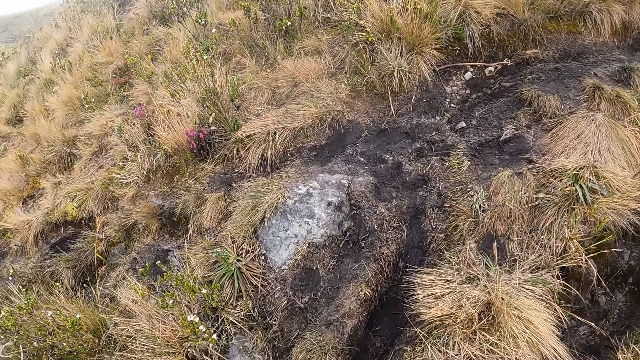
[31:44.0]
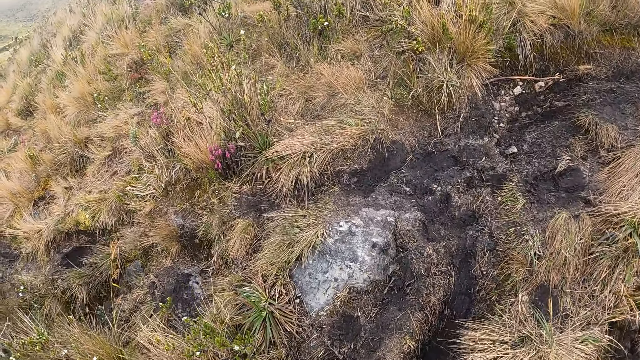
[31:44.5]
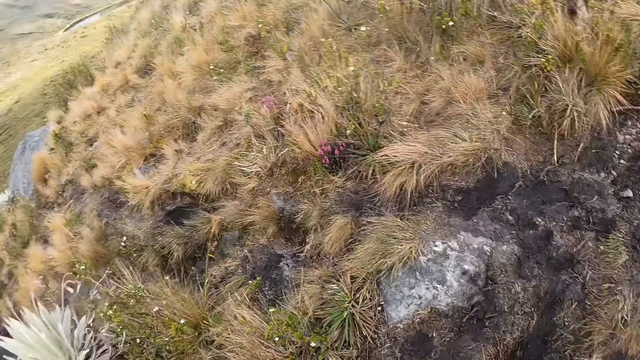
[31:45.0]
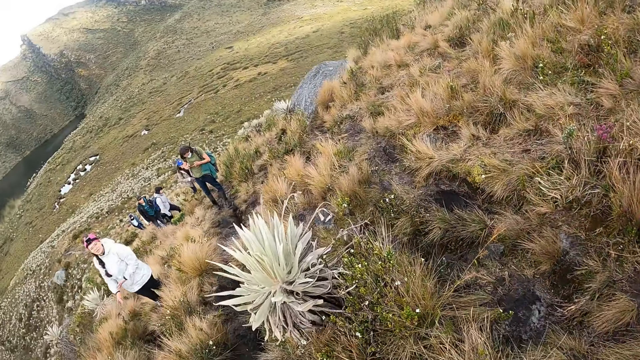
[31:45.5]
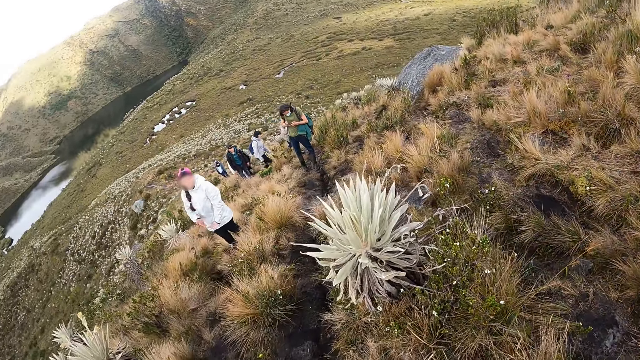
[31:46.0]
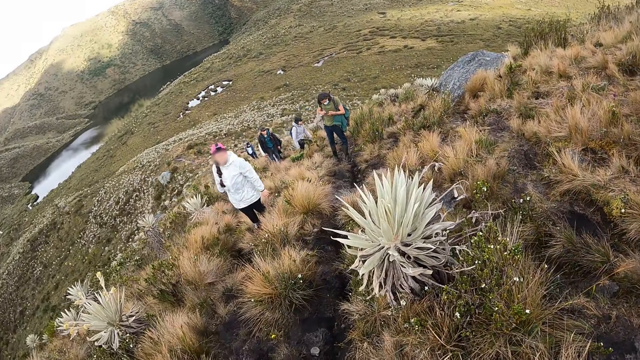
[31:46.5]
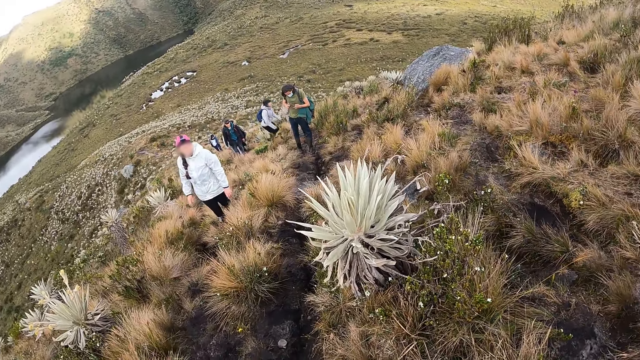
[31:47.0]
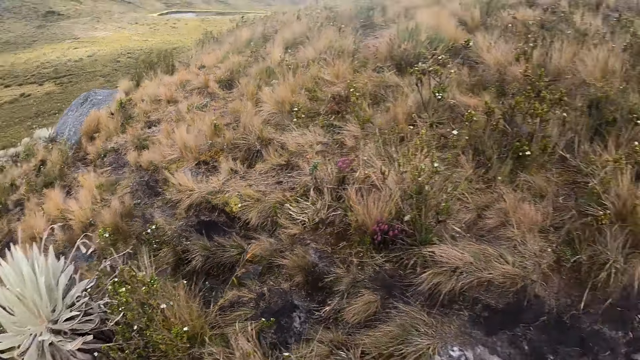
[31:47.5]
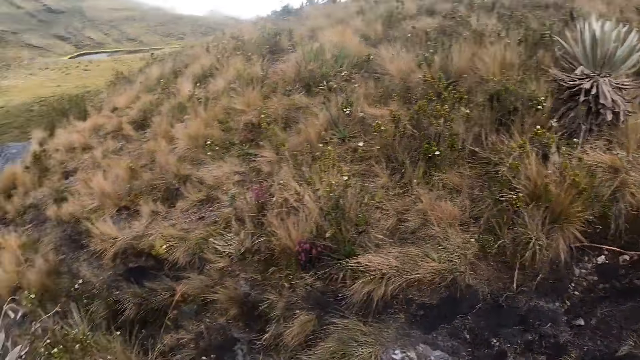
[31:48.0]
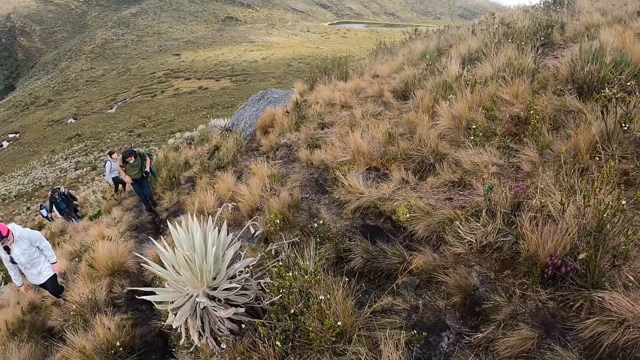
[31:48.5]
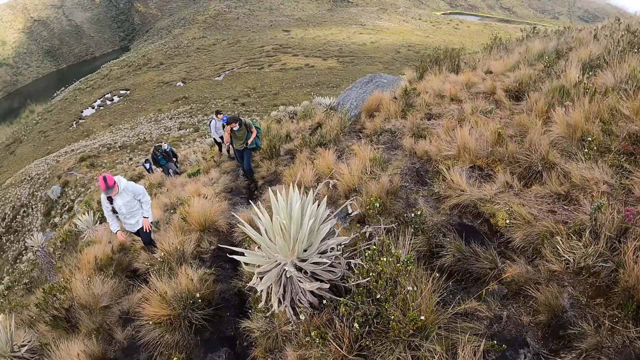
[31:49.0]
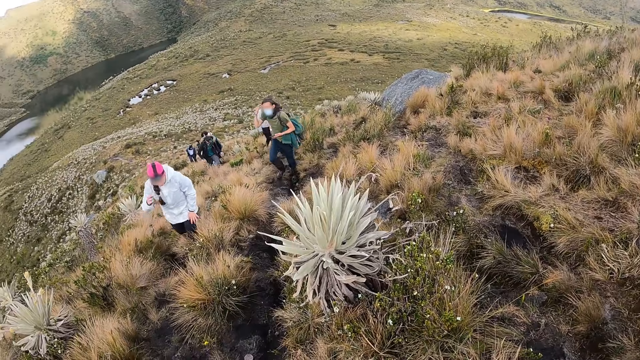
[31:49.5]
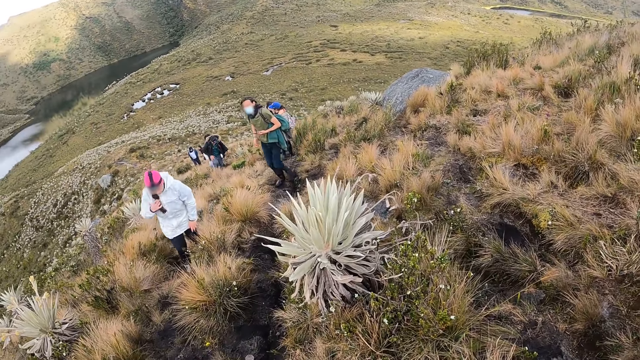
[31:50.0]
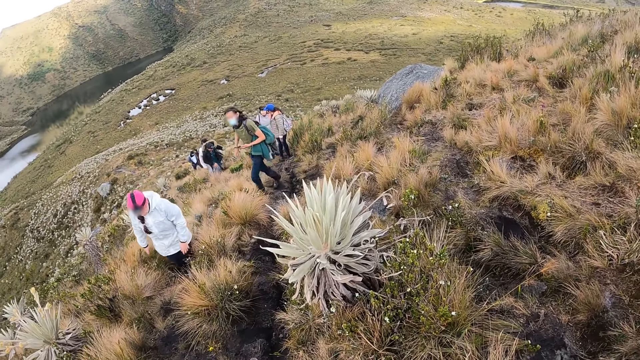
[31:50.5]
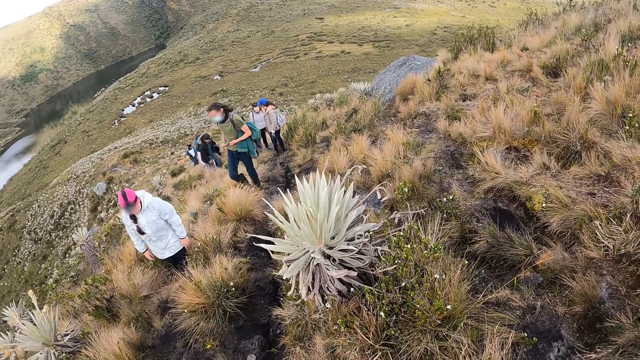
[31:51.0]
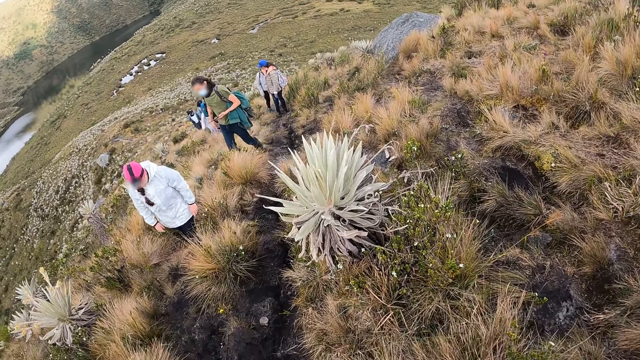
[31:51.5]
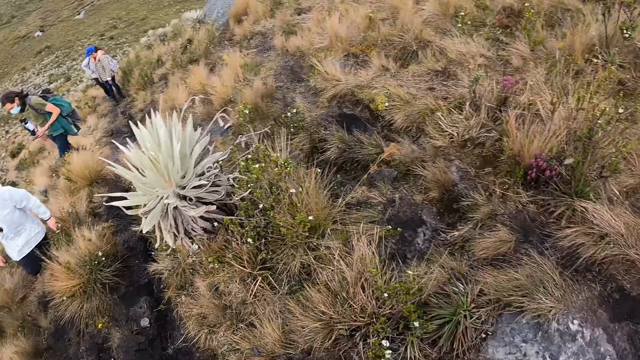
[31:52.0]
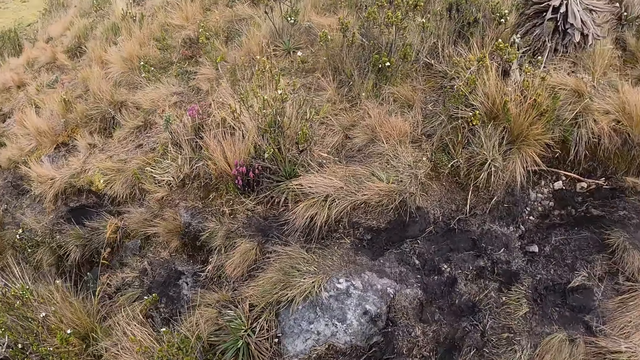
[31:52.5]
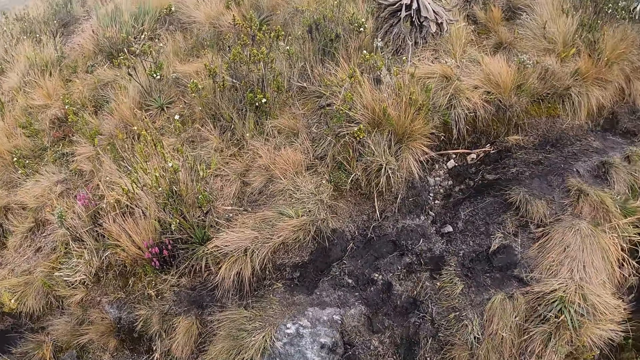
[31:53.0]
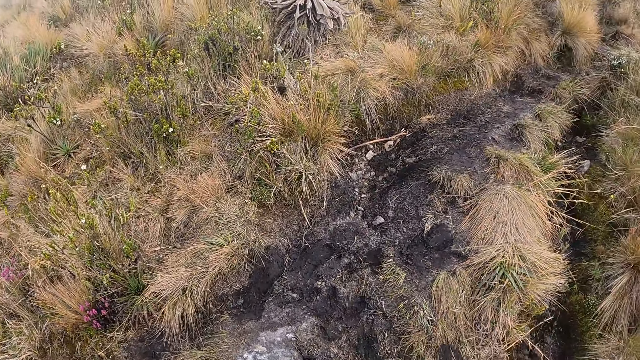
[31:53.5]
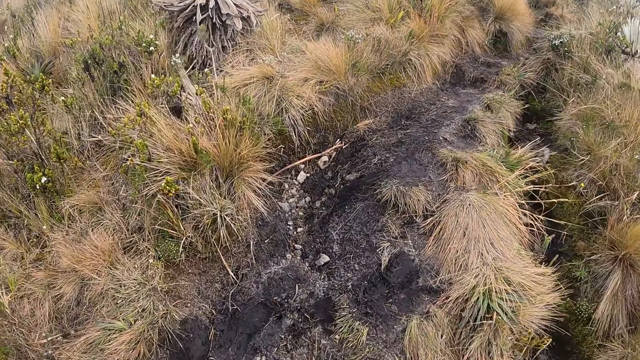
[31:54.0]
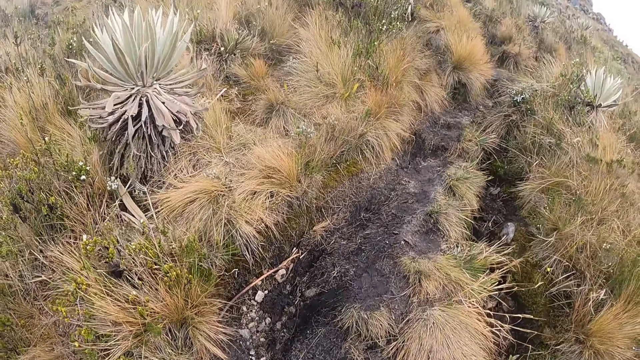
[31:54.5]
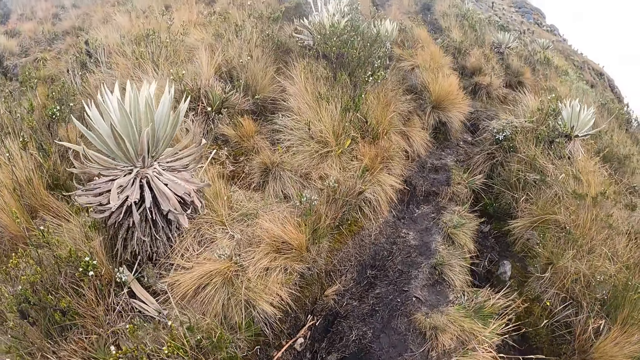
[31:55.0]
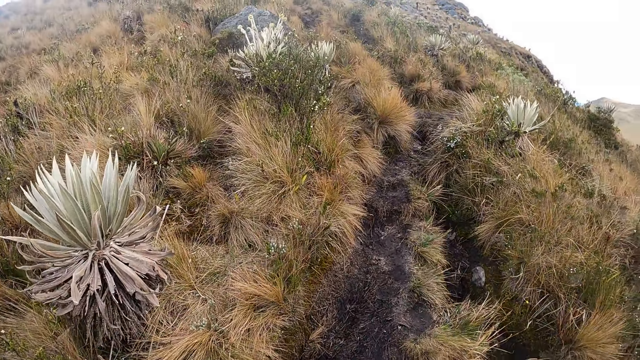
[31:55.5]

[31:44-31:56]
The camera wearer turns around. A person converses with the camera wearer. The camera wearer turns around. They turn around again. Another person touches the face and climbs the mountain. The first person climbs the mountain. The camera wearer turns around. They climb the mountain. They walk on the path on a hill with the group of people.

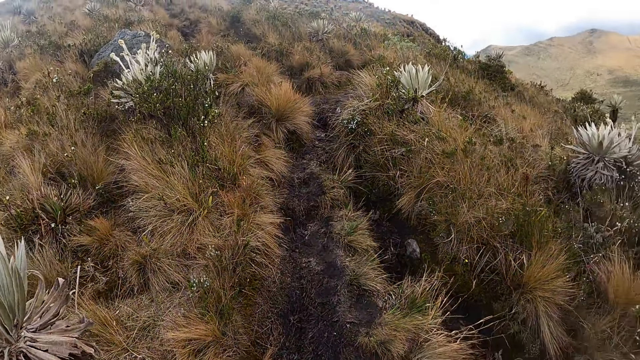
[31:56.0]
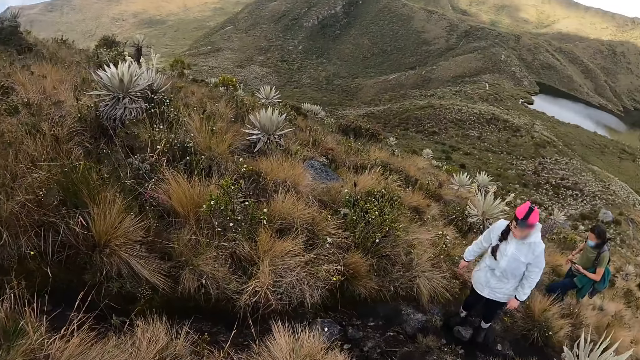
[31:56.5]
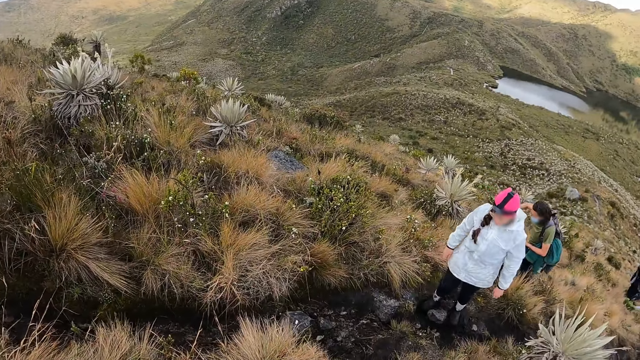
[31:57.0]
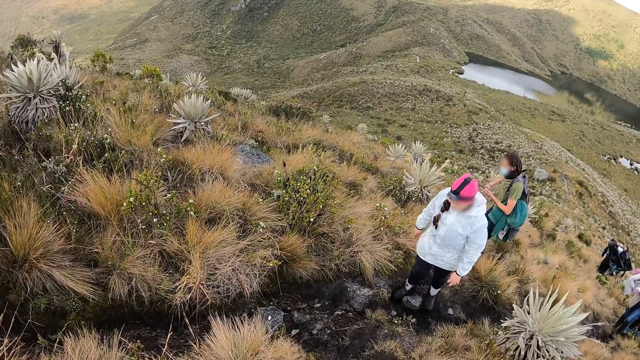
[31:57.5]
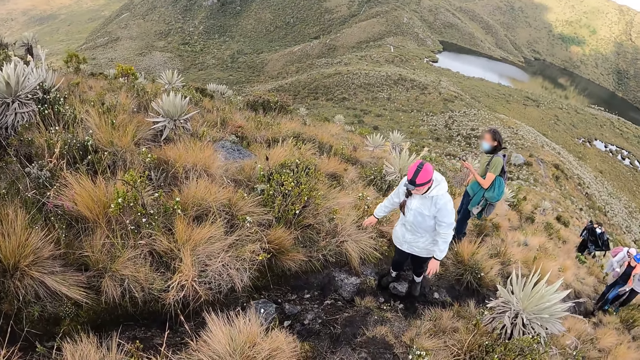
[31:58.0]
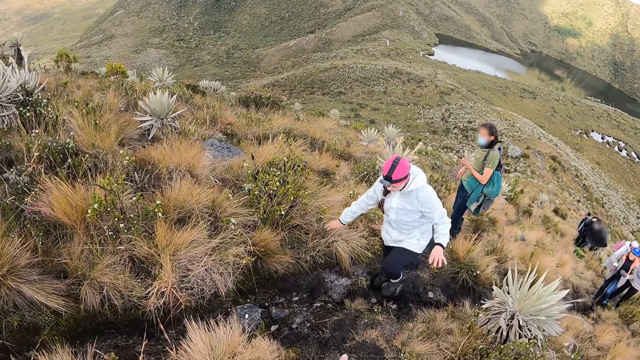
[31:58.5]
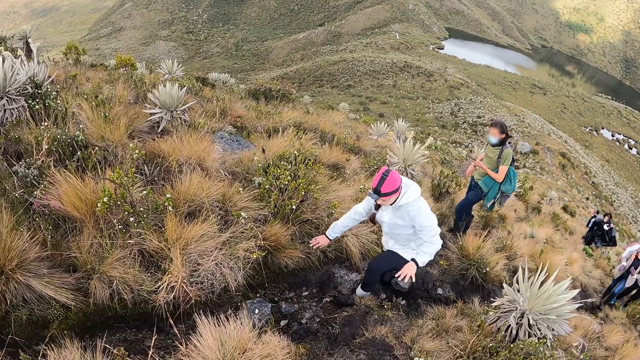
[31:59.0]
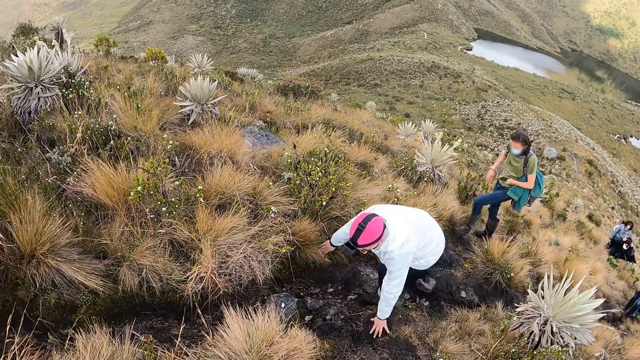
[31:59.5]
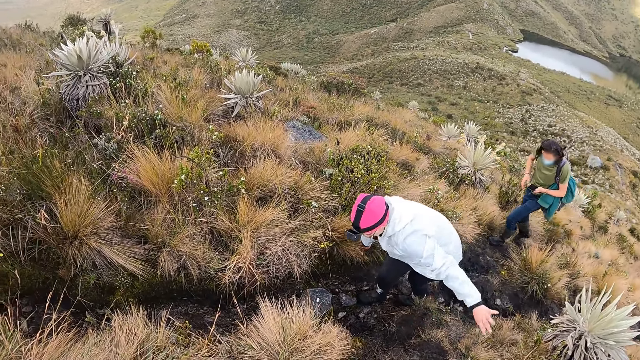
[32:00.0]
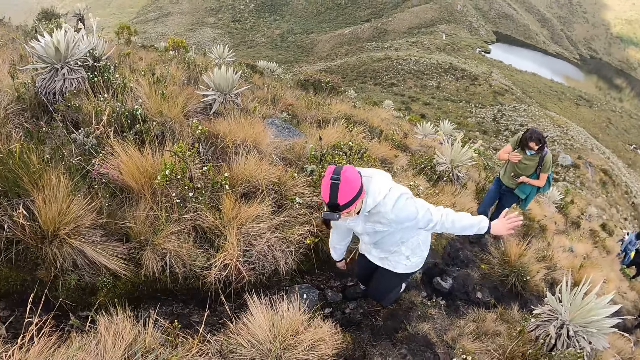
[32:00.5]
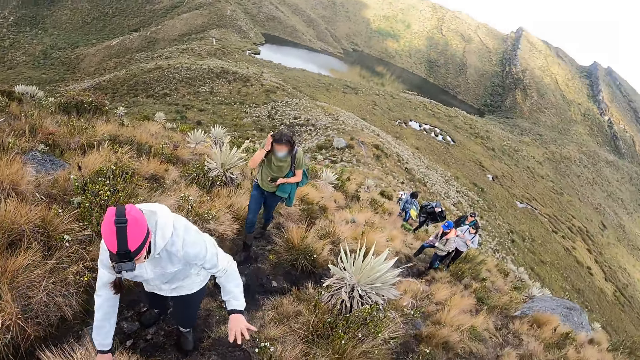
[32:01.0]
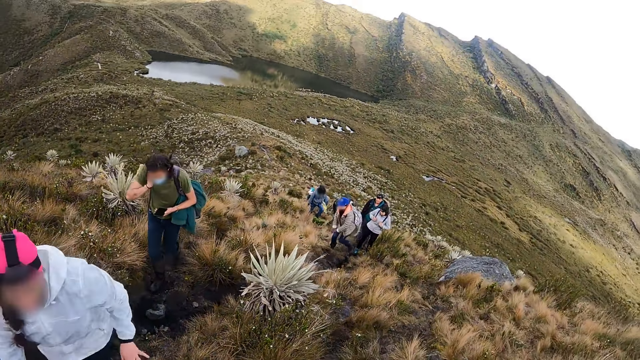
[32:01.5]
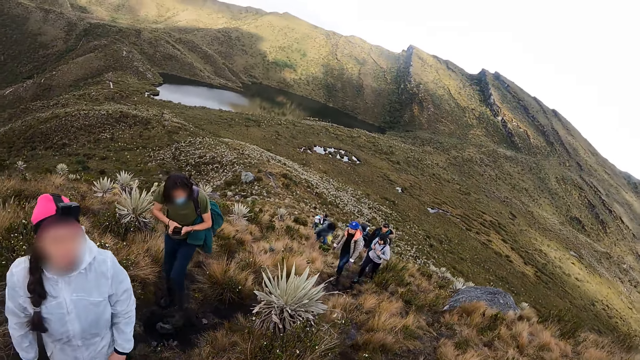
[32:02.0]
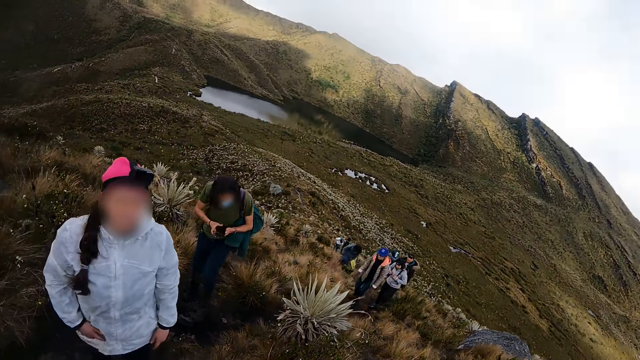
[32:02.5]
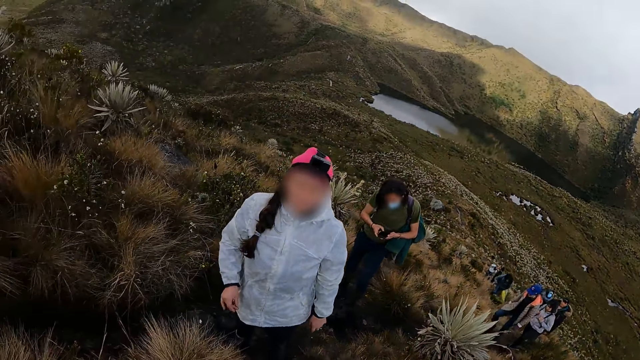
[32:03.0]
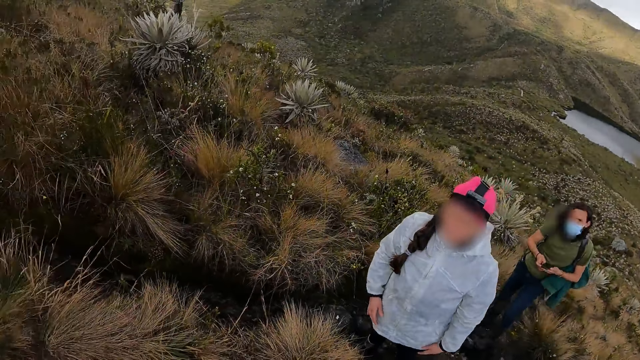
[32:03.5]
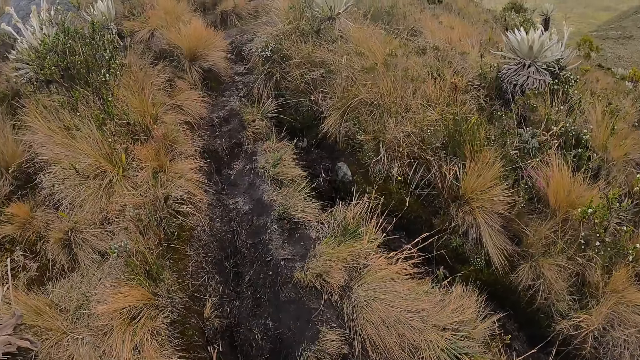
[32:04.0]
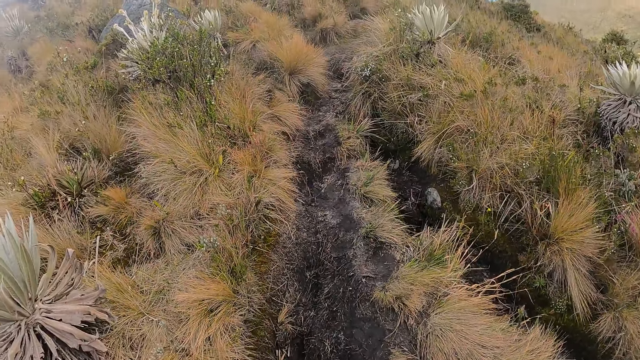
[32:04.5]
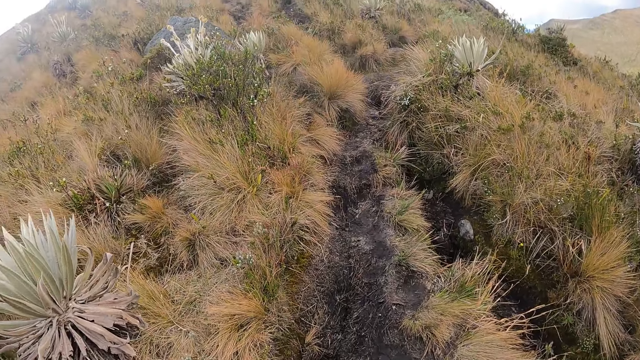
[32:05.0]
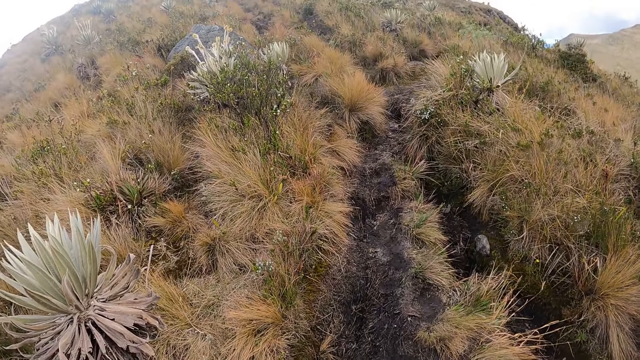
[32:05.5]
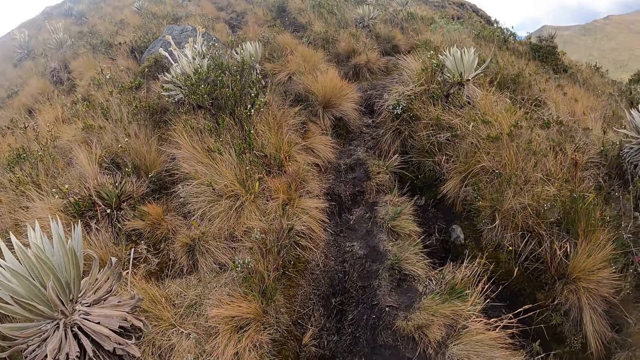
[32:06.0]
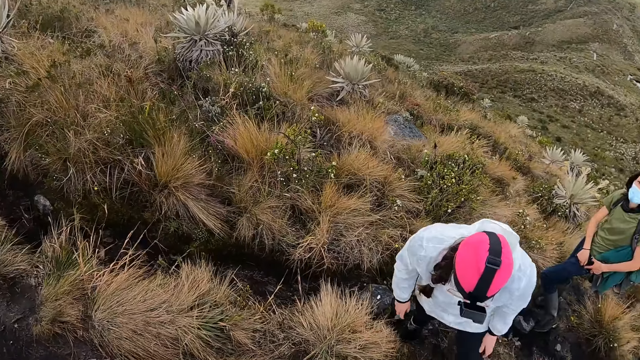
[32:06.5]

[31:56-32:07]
The camera wearer turns around. A woman climbs the mountain. A person climbs the mountain. The person straightens the hair. The woman converses with the camera wearer. The camera wearer turns around.
